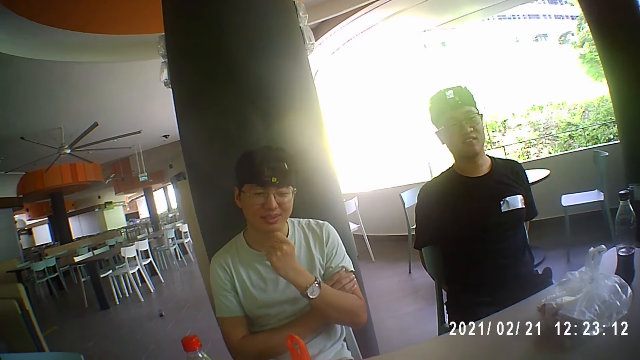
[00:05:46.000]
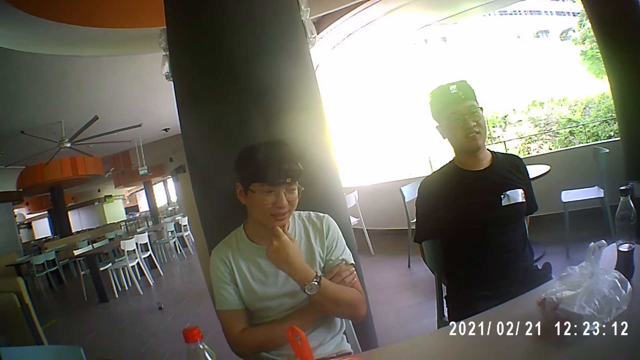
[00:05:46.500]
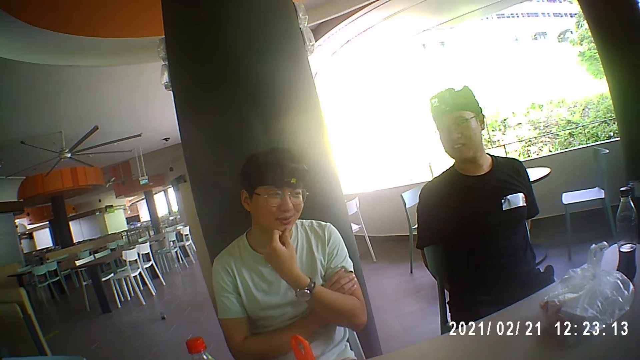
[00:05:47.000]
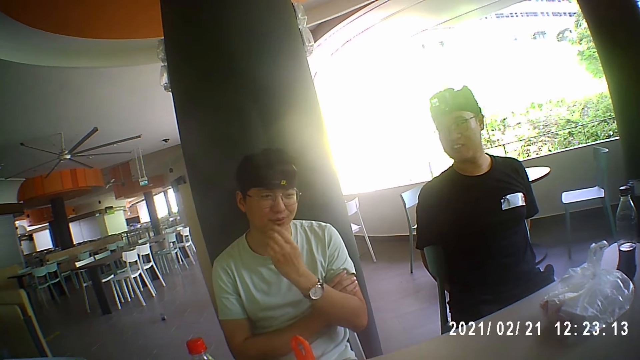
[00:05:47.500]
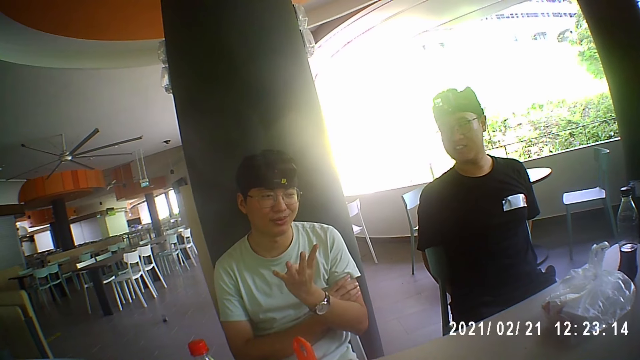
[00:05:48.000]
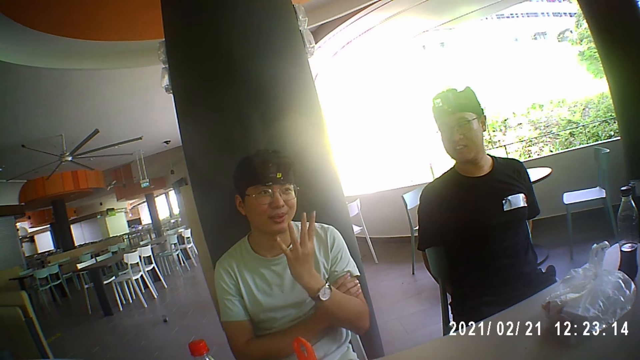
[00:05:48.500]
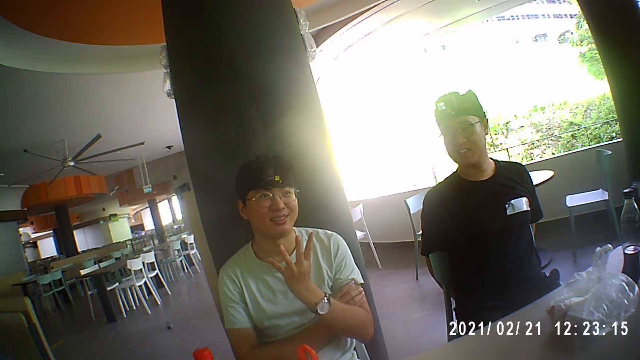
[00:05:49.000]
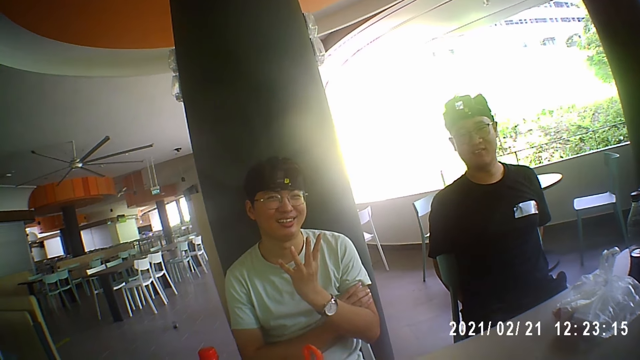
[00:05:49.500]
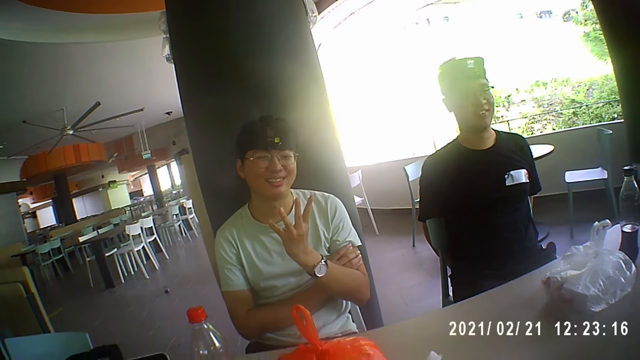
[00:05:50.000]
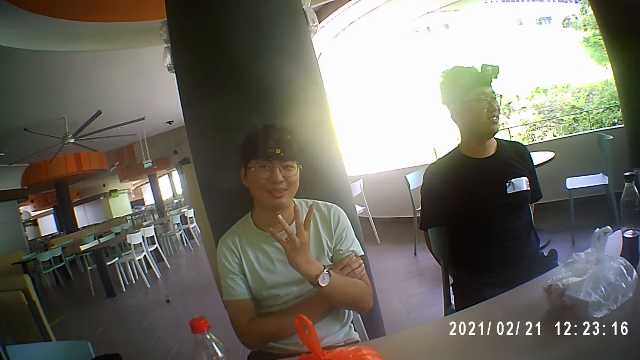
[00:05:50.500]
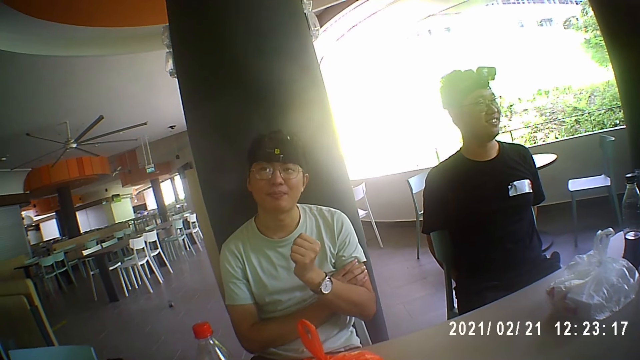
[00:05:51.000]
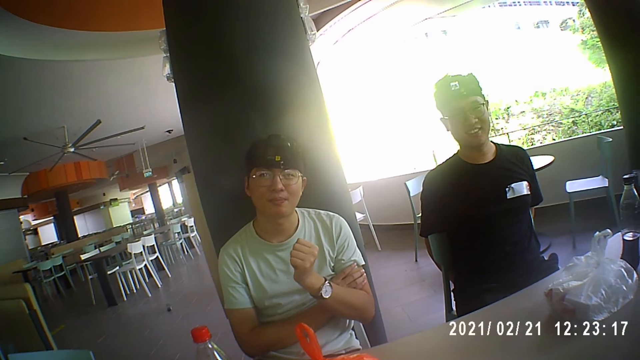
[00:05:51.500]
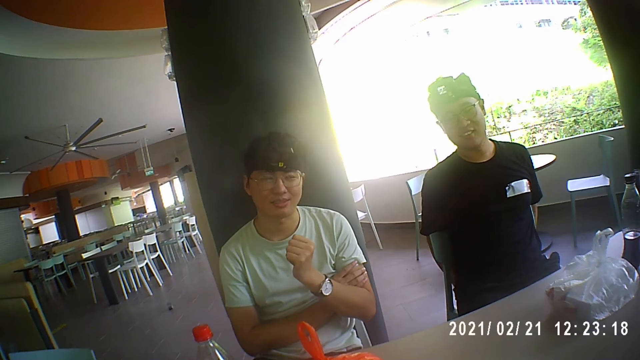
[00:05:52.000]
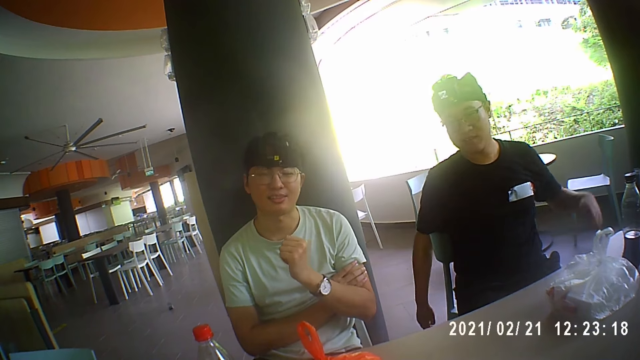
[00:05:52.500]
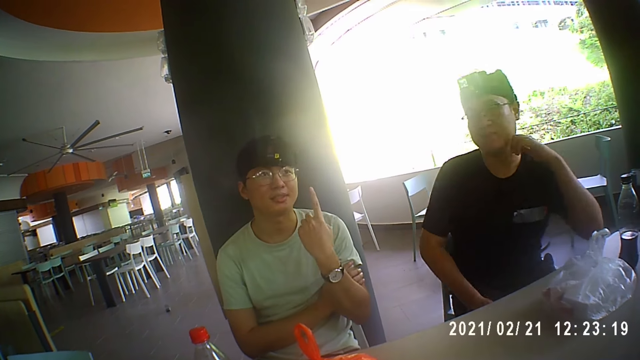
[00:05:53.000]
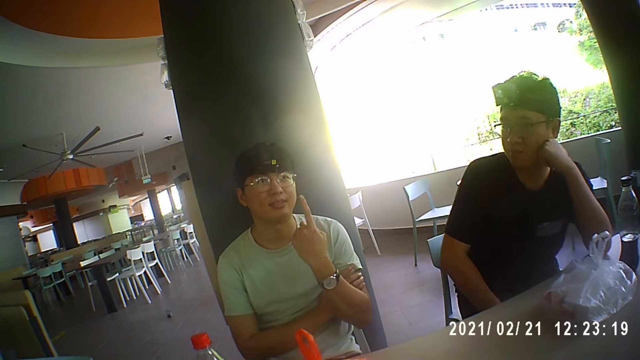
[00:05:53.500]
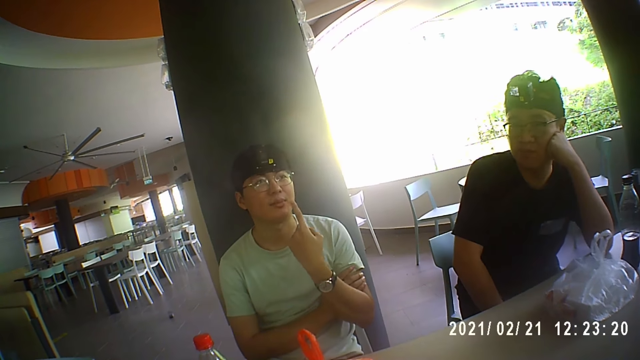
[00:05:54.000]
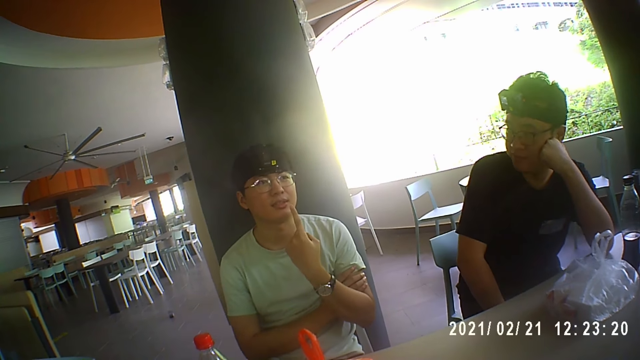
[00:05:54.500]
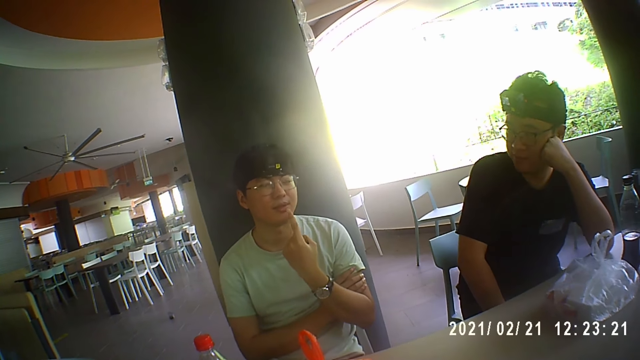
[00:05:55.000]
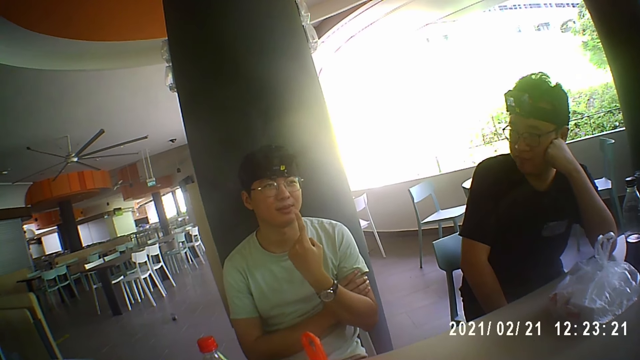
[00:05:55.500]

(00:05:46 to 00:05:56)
A man gesticulates with his left hand. The man moves his fingers. The camera wearer interacts with the man. The man gesticulates with his left hand. Another man places his left hand on his face and places his left hand on the table.

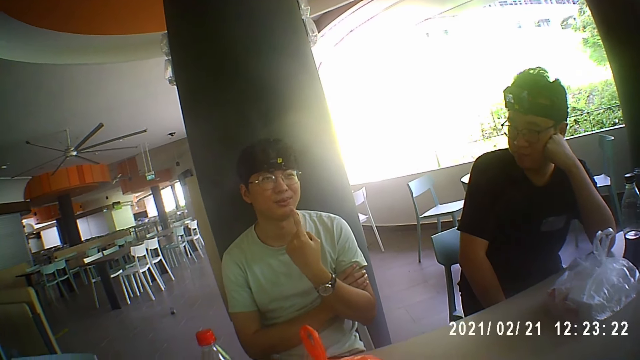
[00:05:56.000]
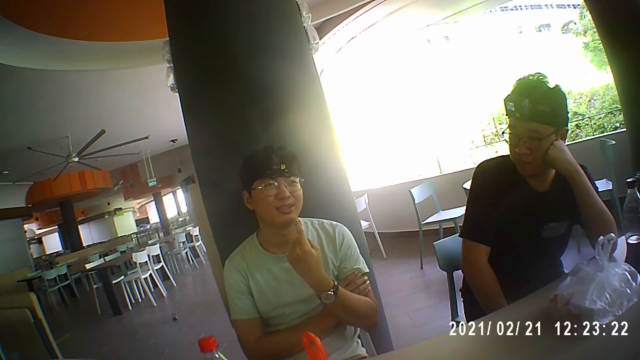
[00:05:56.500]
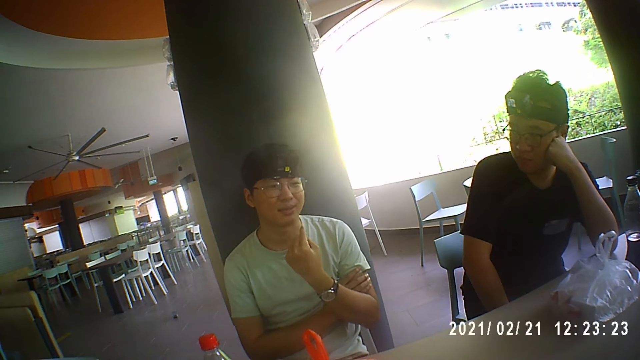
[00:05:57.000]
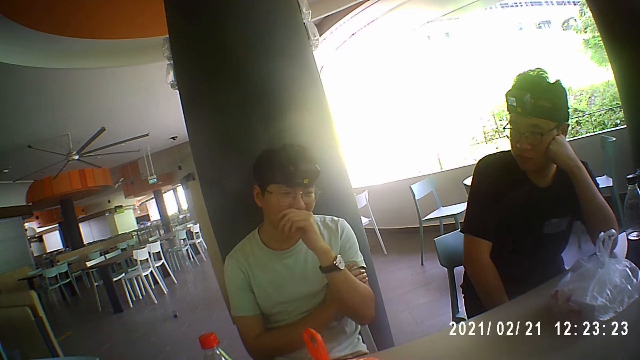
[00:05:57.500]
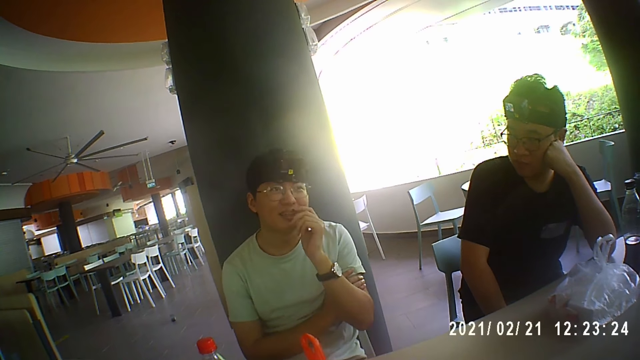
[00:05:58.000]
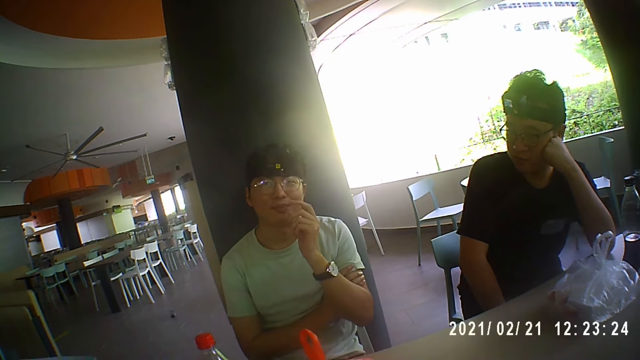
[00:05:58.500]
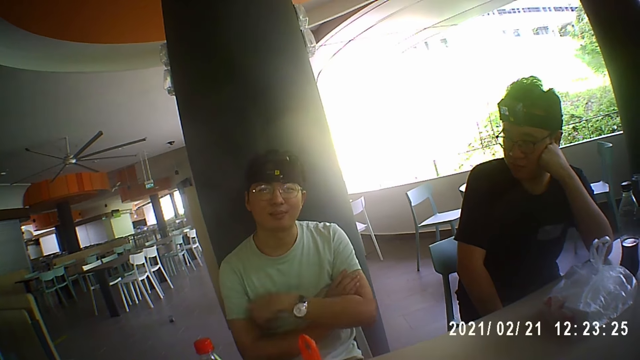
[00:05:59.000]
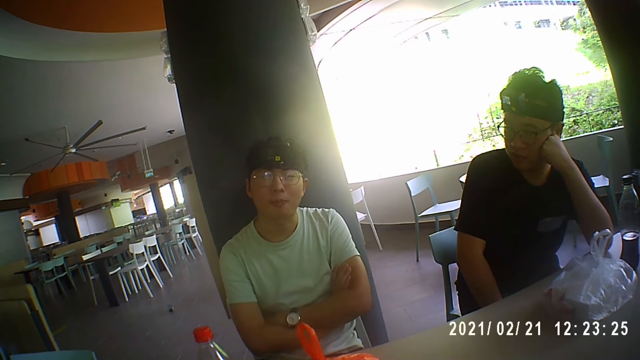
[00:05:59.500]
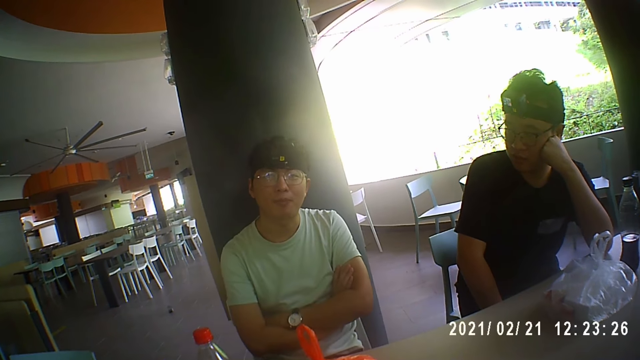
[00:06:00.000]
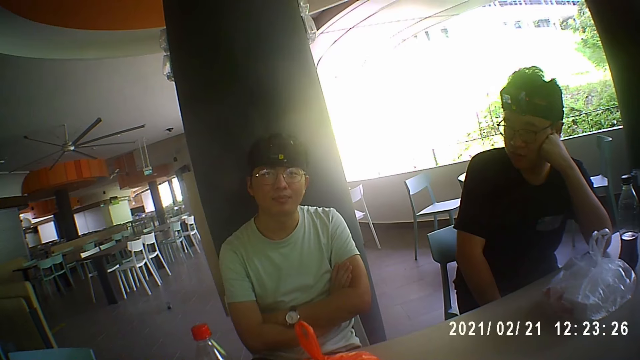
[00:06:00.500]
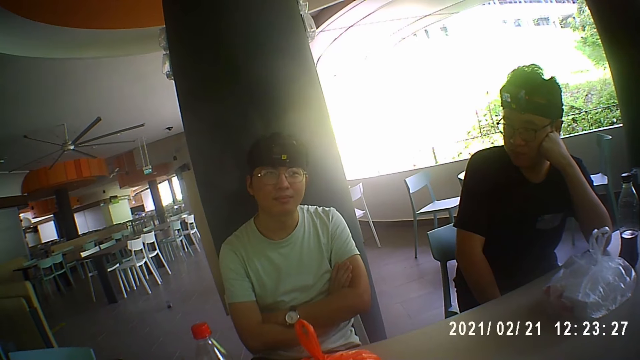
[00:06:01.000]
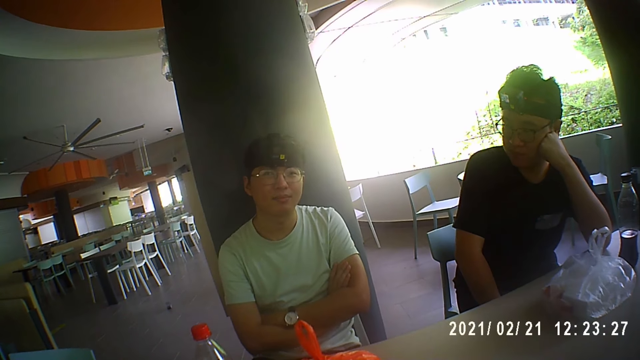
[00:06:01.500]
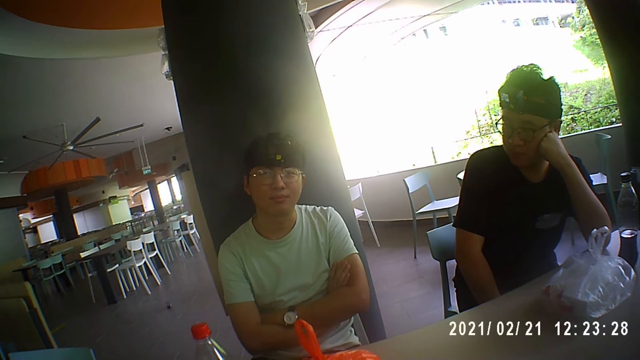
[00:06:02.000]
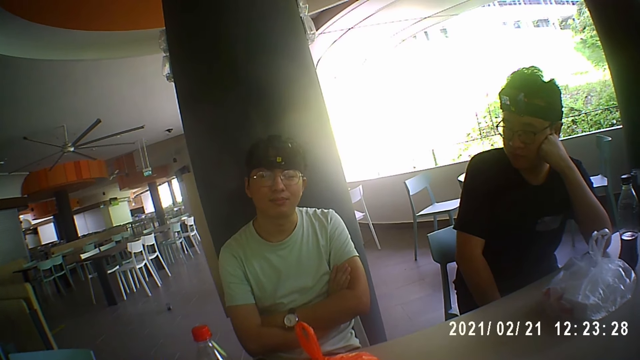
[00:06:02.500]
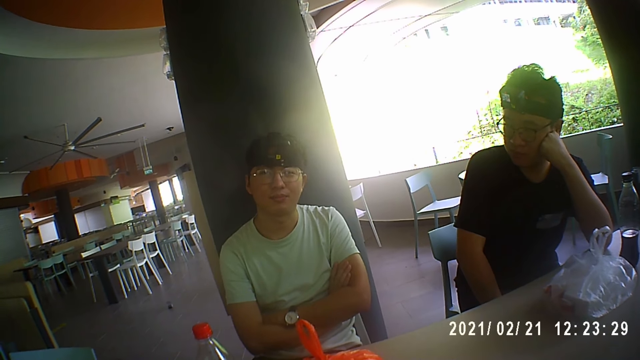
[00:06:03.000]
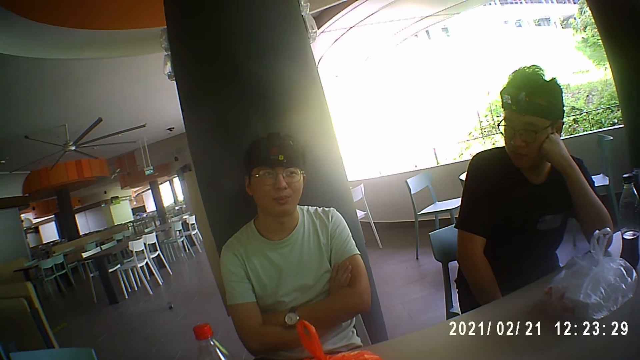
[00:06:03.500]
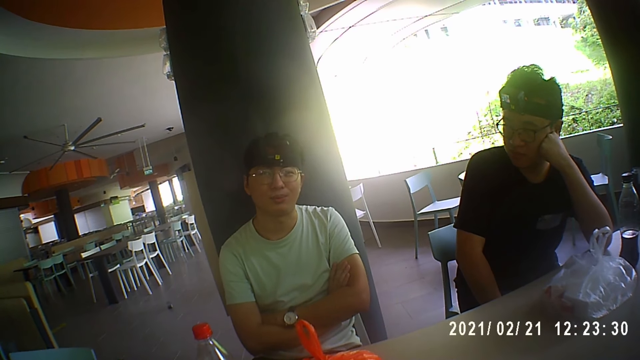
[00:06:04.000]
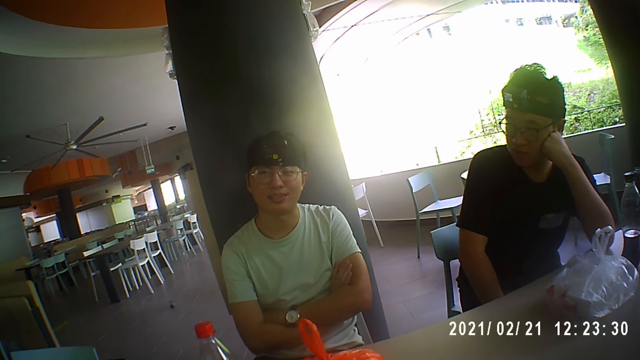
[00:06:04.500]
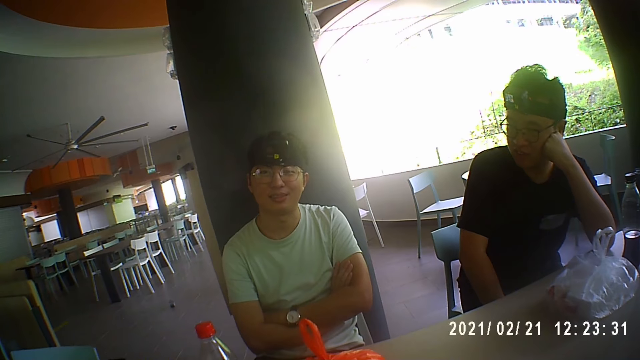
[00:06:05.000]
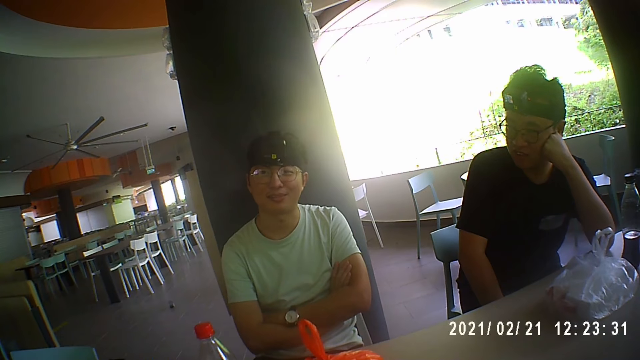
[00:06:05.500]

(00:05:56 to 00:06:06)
A man moves a finger. The man touches his face with his left hand. The man moves his hand on his mouth. The man folds his hands. The camera wearer interacts with the man.
